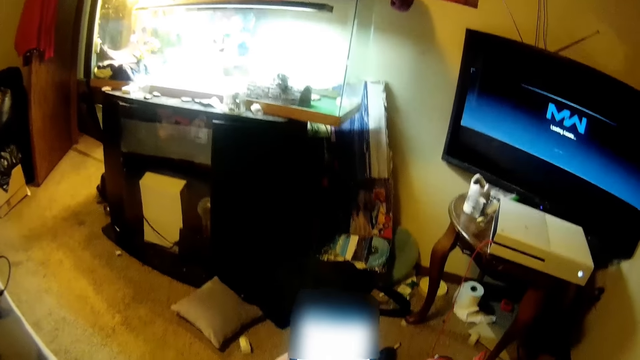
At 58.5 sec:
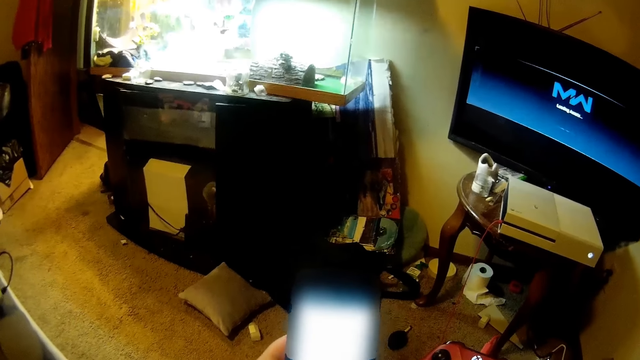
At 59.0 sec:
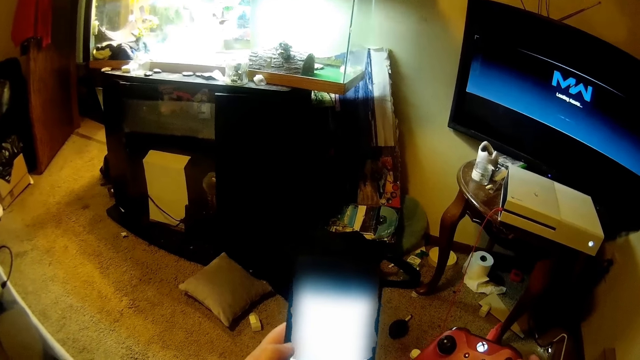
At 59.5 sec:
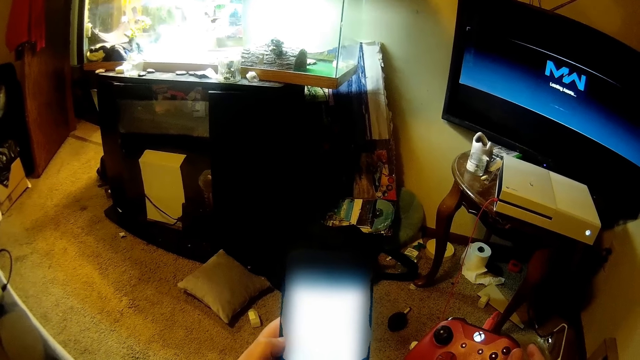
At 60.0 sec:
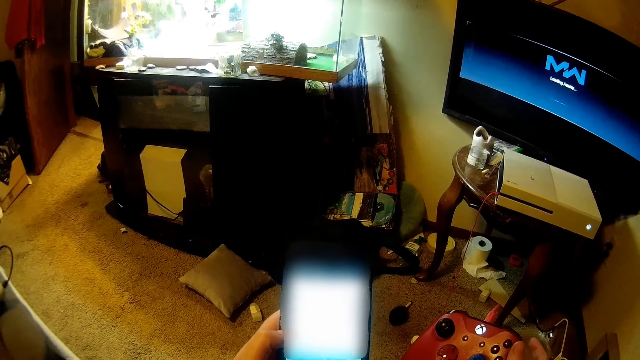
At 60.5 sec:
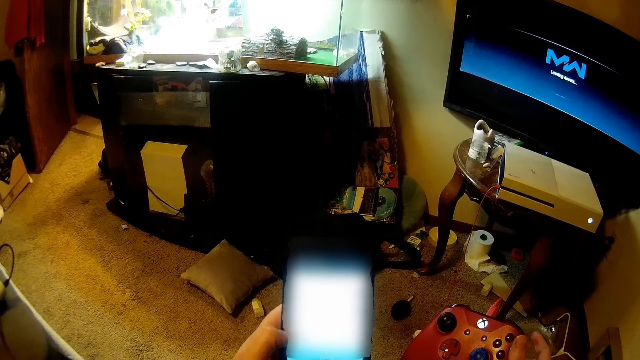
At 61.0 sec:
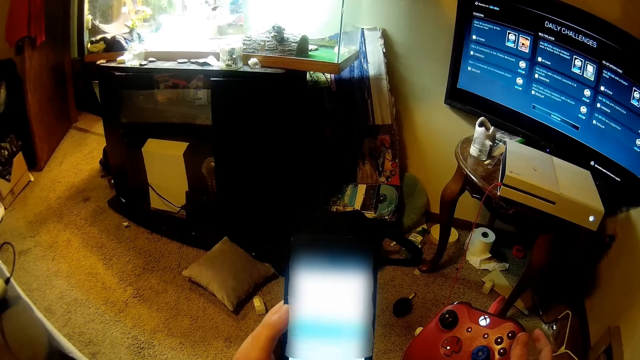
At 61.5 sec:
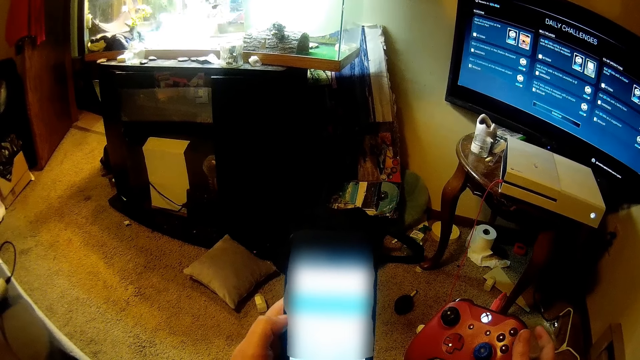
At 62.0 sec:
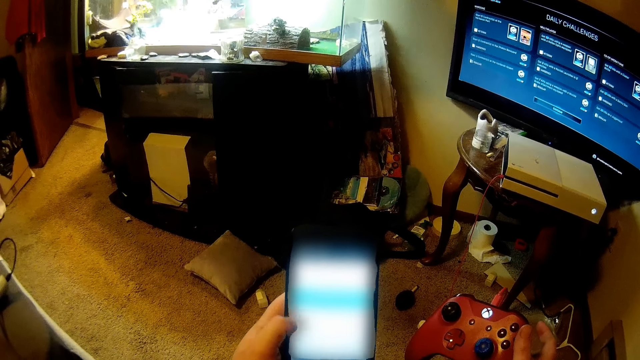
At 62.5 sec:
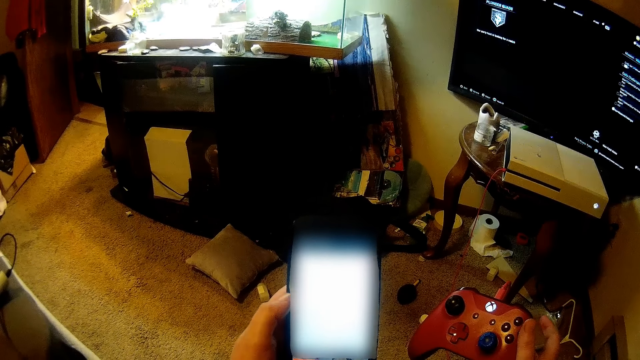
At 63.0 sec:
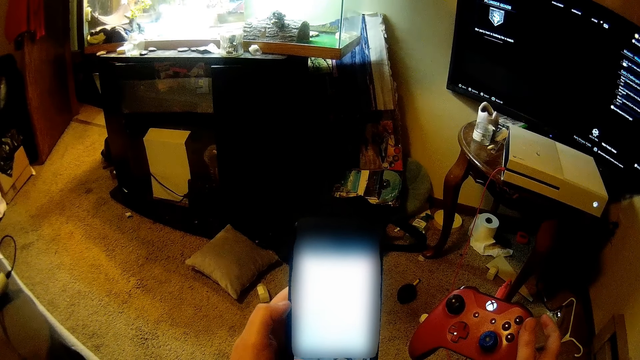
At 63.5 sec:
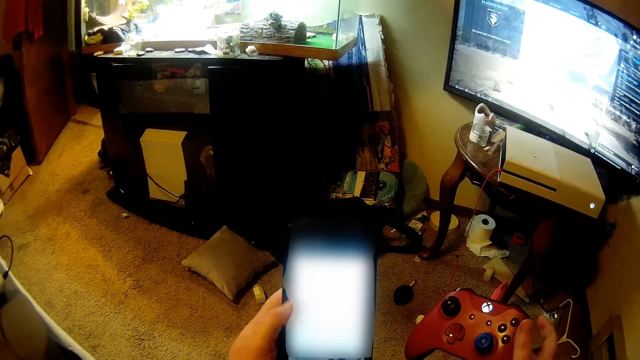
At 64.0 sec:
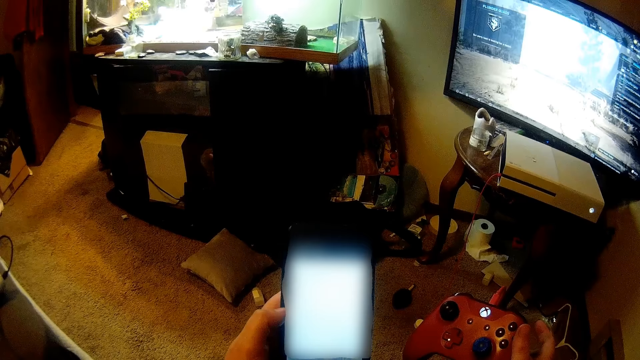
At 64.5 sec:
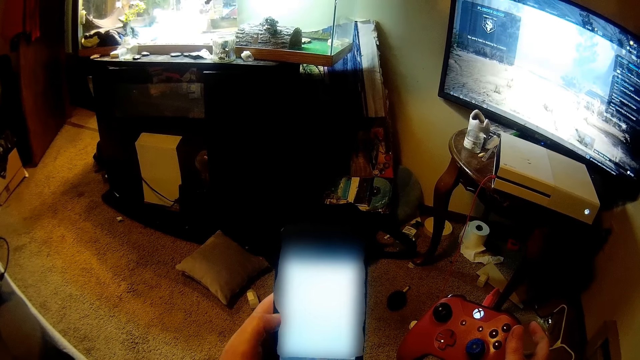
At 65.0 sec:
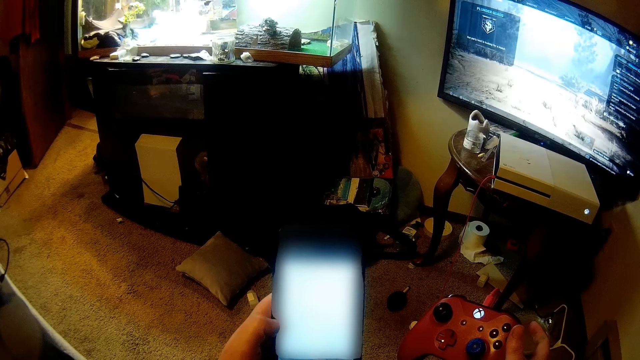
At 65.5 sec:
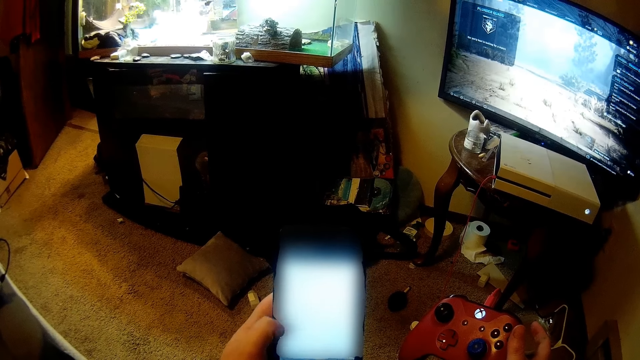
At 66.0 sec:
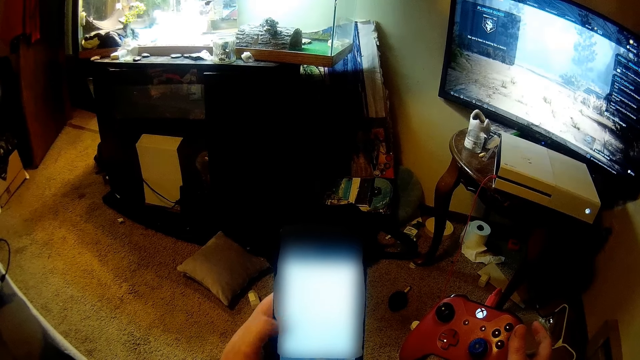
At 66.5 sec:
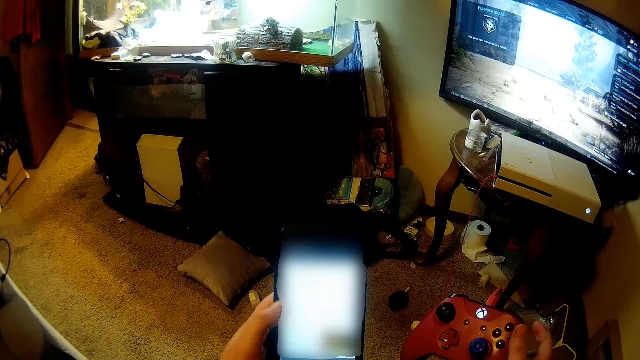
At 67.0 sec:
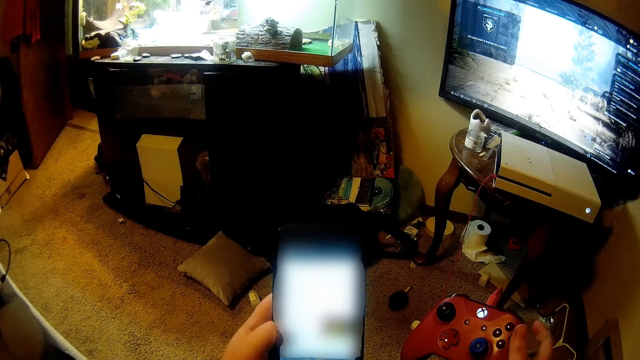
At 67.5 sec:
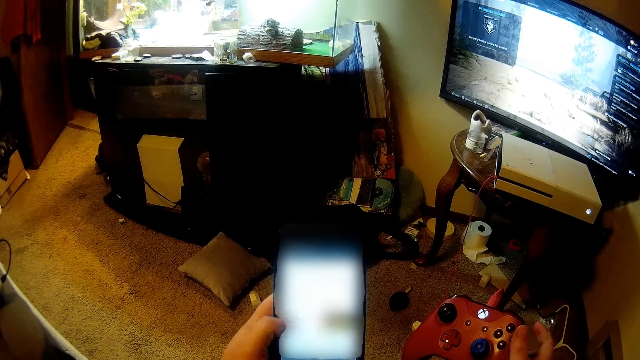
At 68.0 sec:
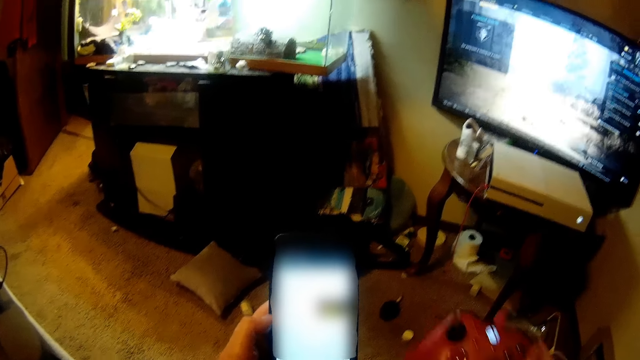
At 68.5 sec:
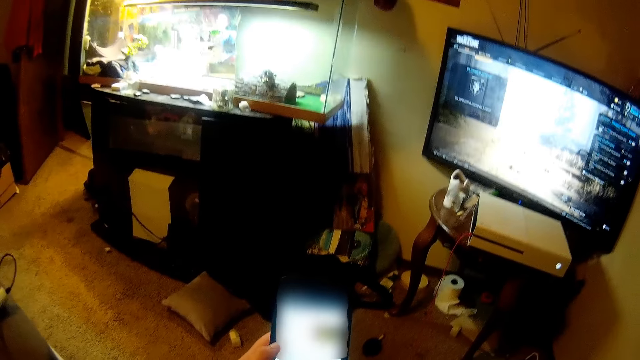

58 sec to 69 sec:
The camera wearer presses the phone. They operate on the phone.

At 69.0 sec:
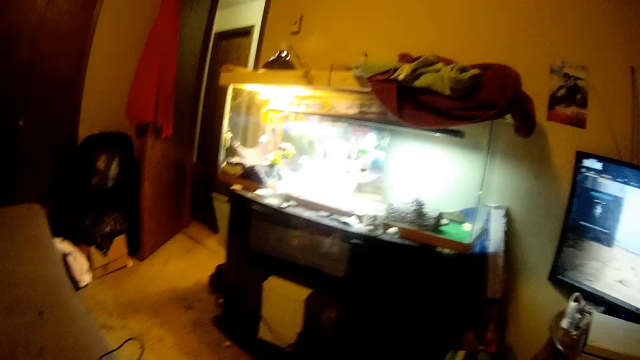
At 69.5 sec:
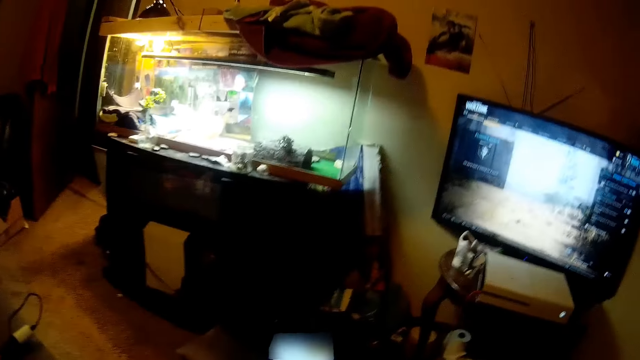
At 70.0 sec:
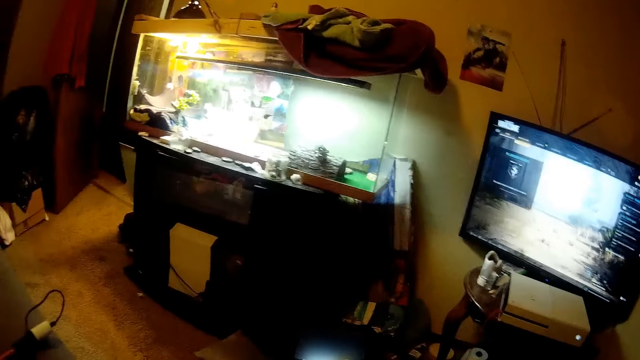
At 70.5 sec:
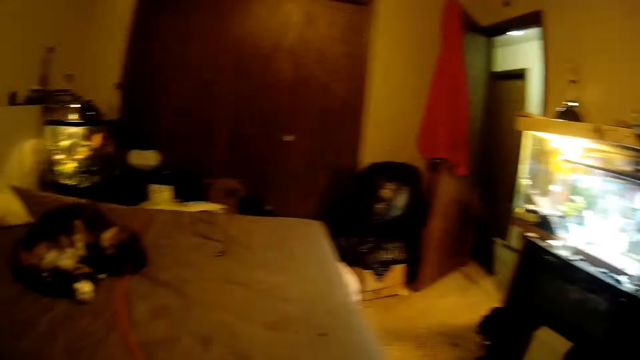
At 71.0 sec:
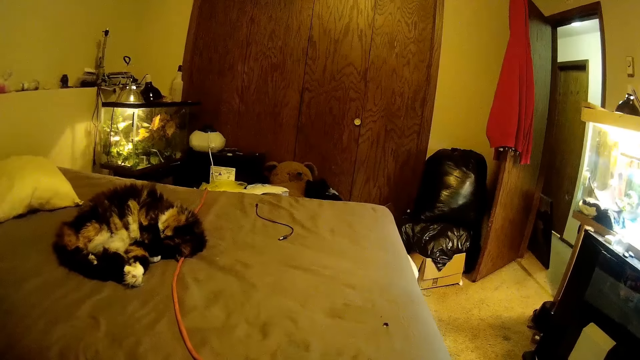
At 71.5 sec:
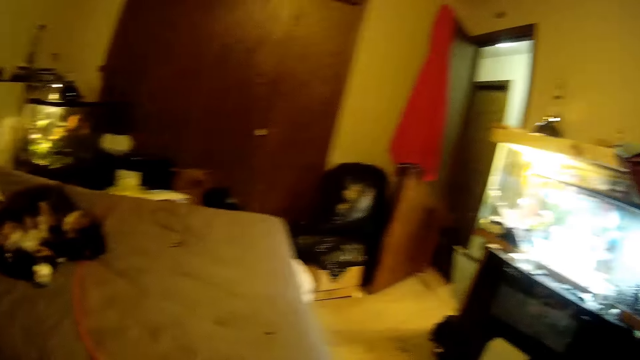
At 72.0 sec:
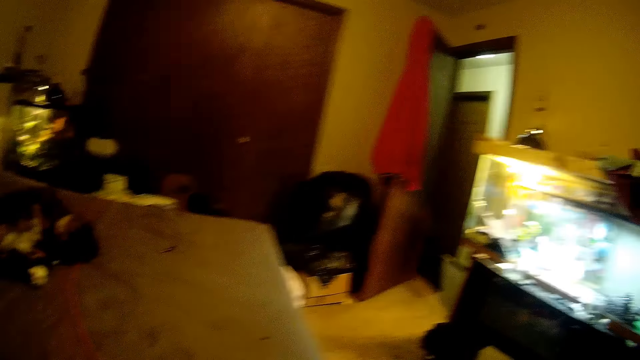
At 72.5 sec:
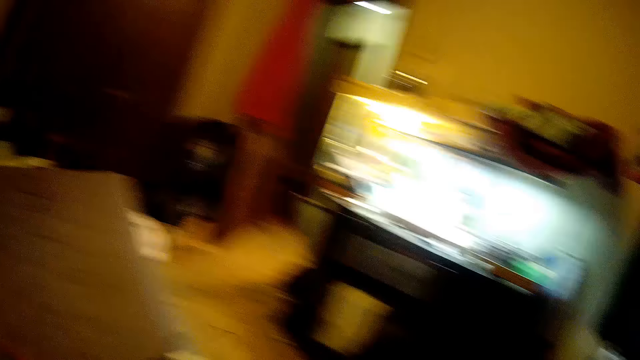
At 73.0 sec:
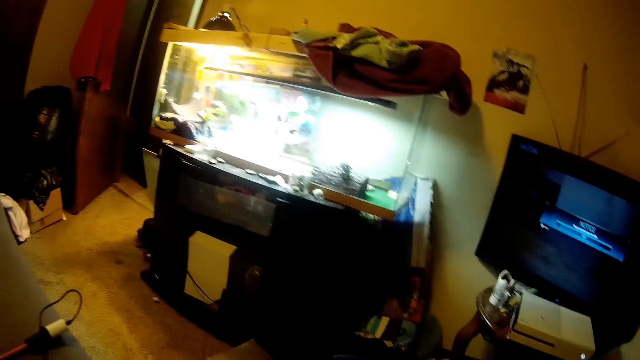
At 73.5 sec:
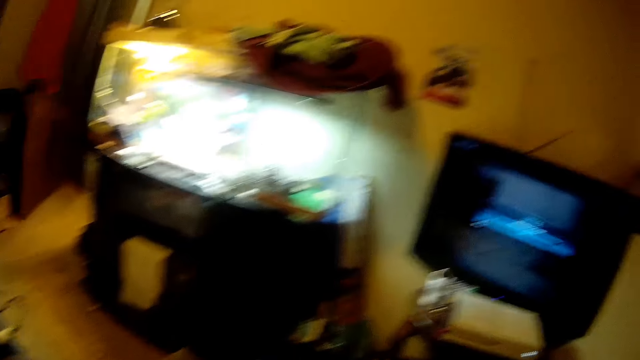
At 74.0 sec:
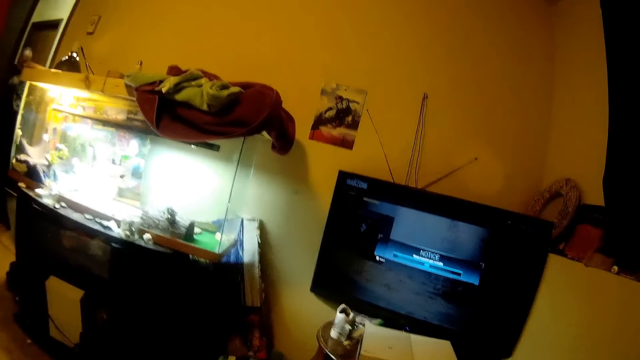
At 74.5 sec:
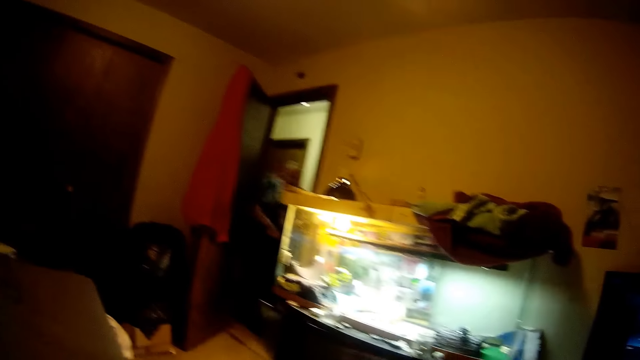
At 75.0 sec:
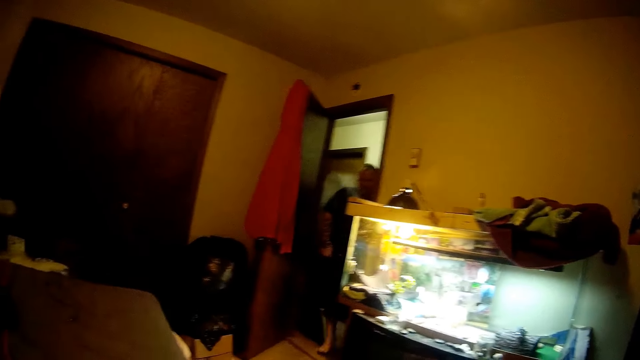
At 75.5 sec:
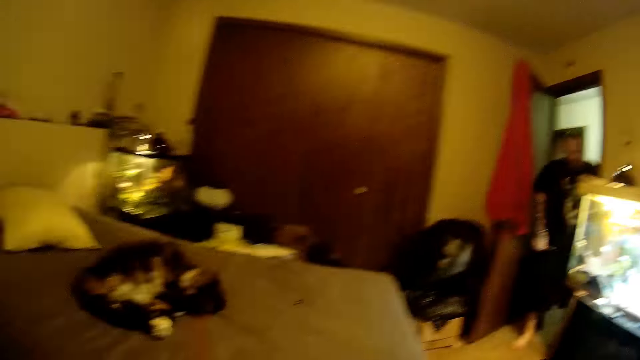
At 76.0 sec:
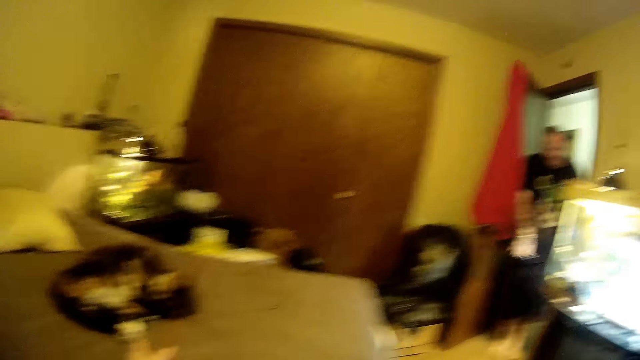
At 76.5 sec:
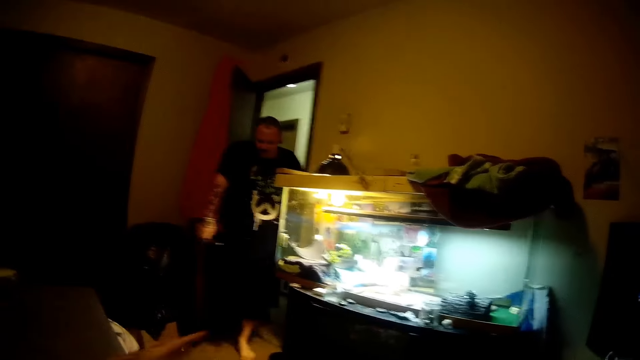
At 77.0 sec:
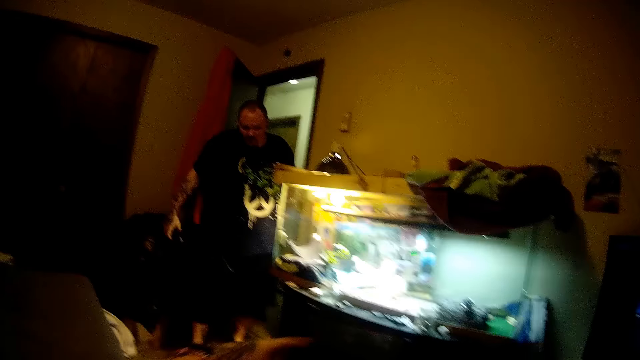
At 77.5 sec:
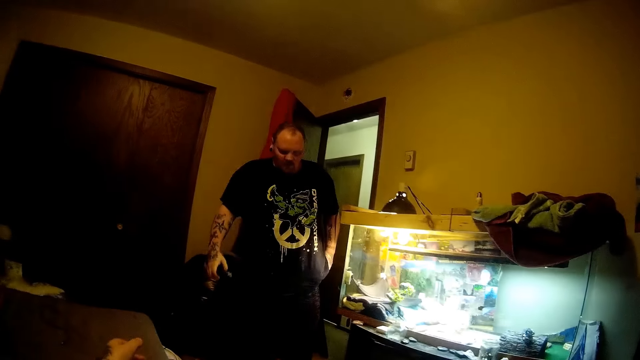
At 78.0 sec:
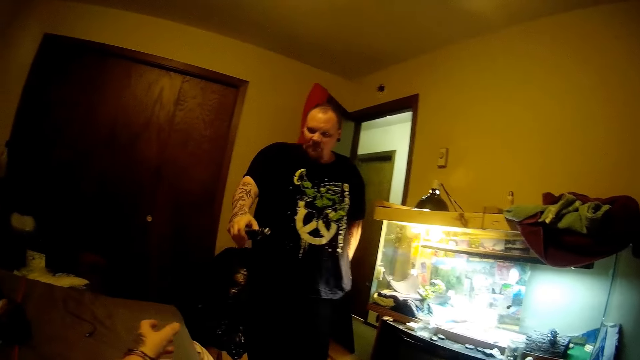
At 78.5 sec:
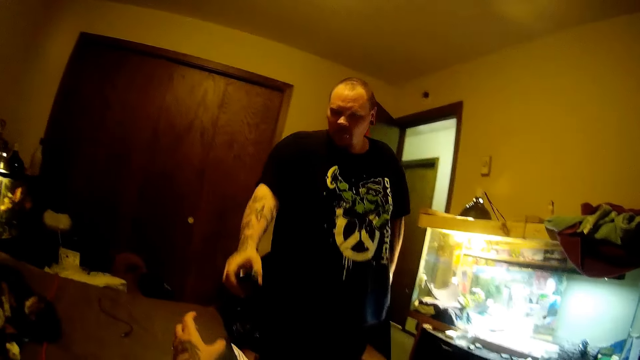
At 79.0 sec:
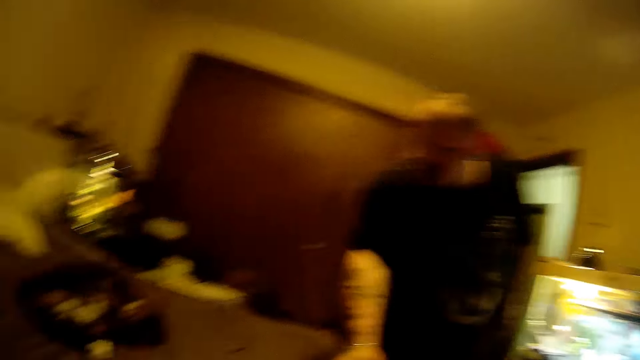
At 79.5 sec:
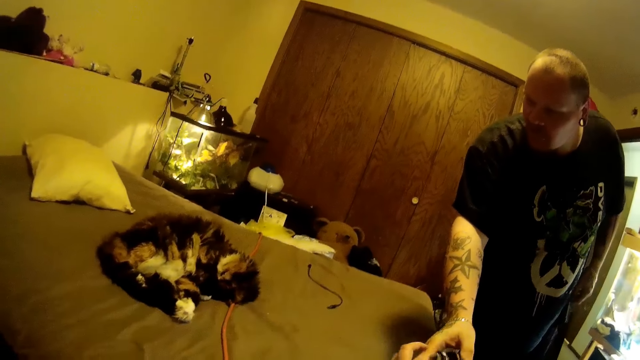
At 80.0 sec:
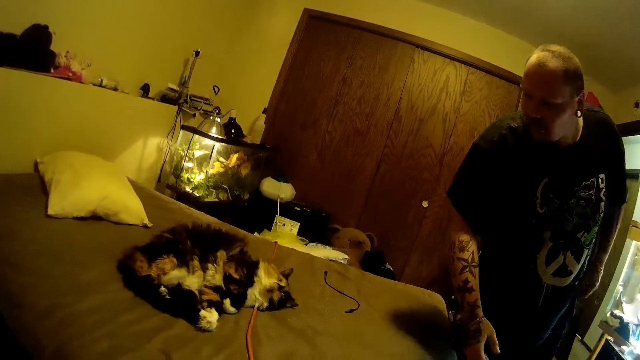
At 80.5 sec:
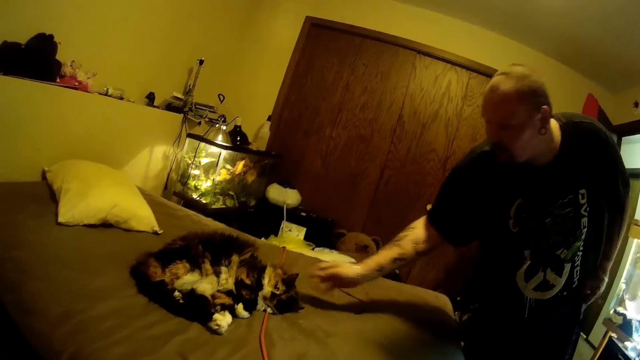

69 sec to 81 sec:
The camera wearer looks at the sleeping dog. They look at a man. The man comes into the room. The camera wearer collects the smoking bottle from the man.
